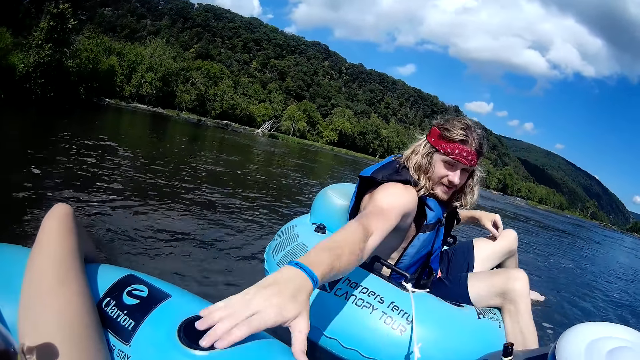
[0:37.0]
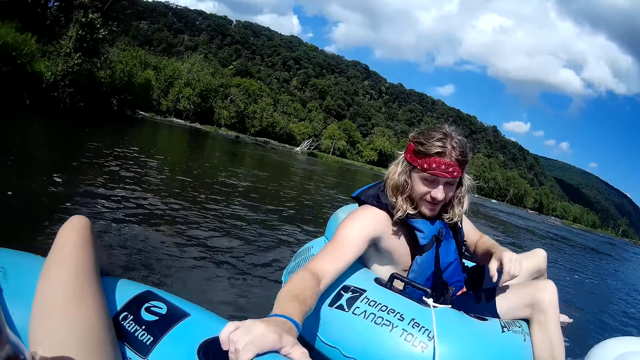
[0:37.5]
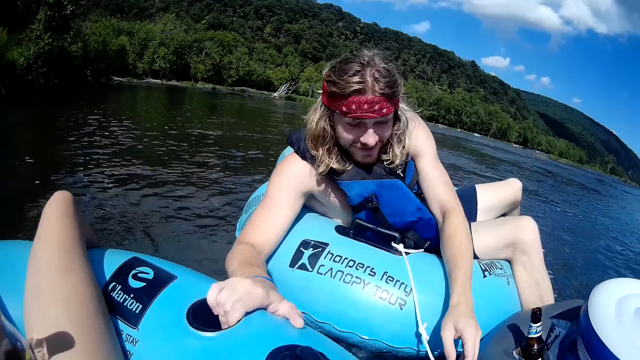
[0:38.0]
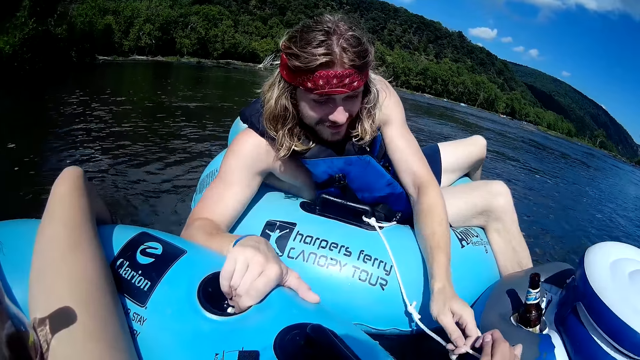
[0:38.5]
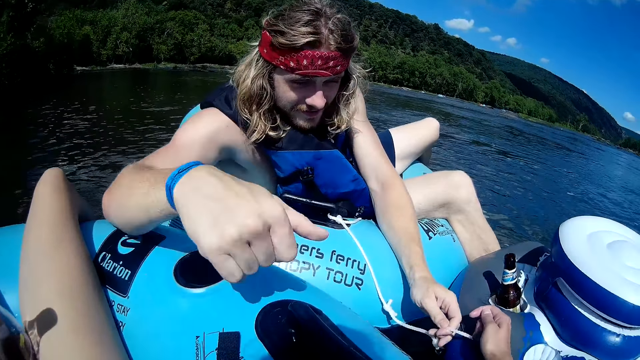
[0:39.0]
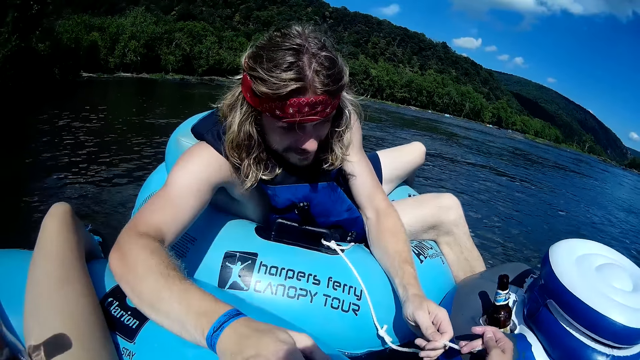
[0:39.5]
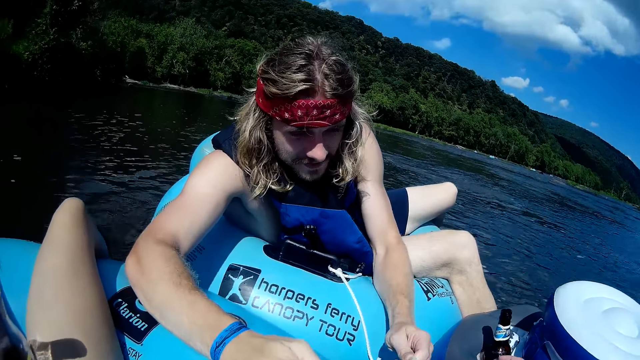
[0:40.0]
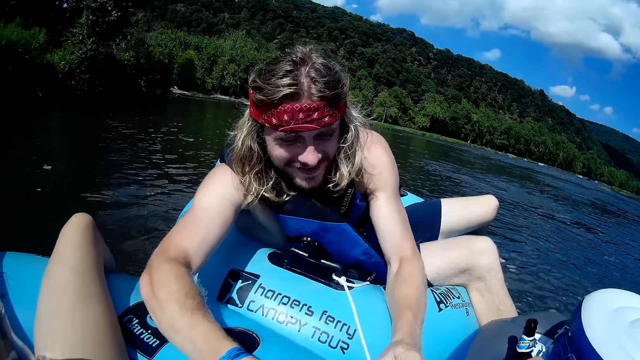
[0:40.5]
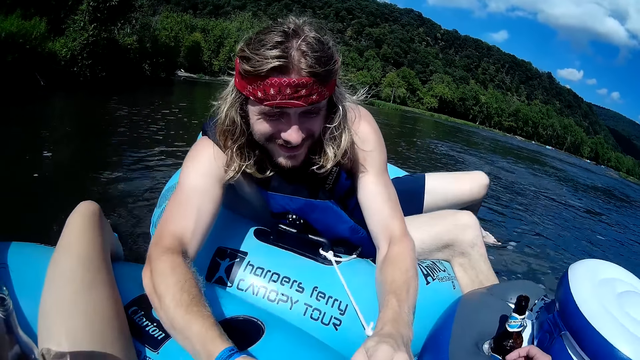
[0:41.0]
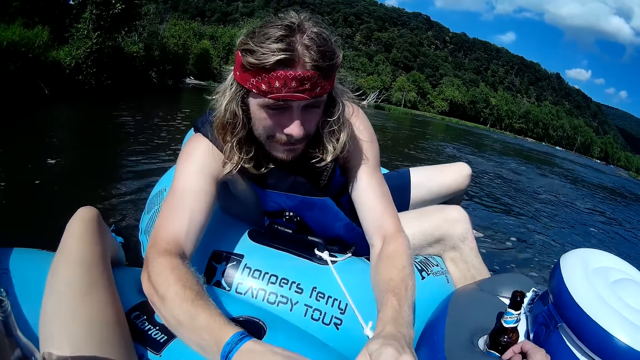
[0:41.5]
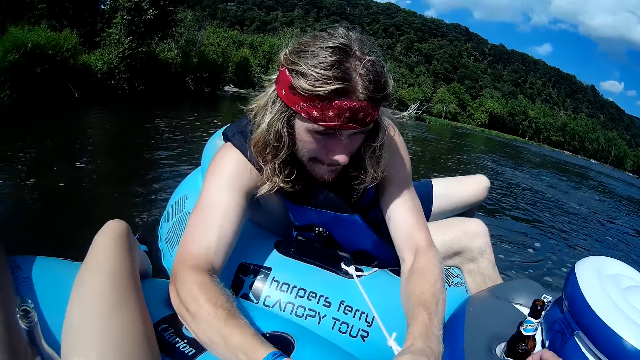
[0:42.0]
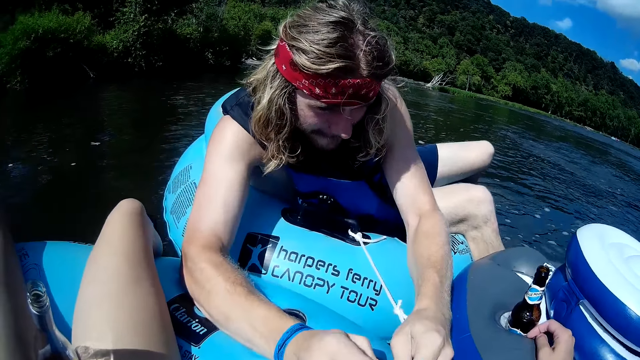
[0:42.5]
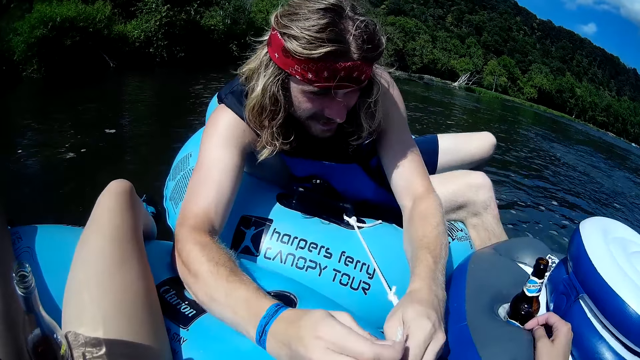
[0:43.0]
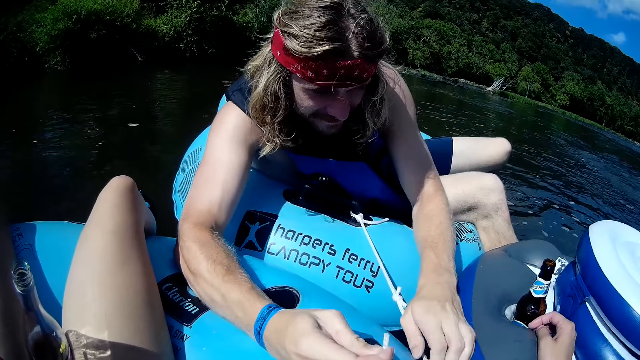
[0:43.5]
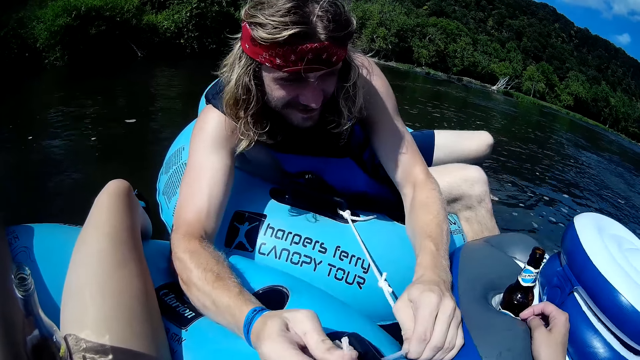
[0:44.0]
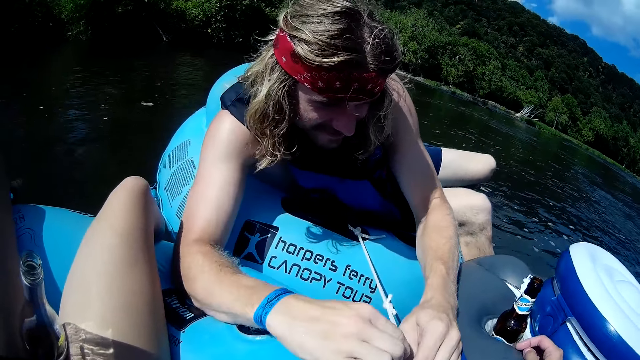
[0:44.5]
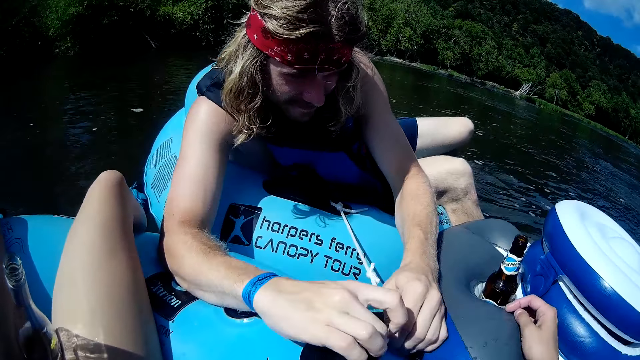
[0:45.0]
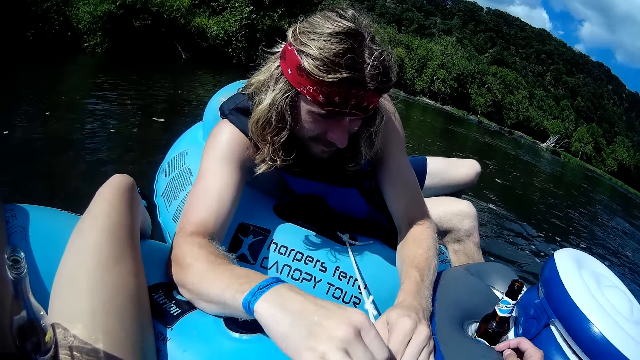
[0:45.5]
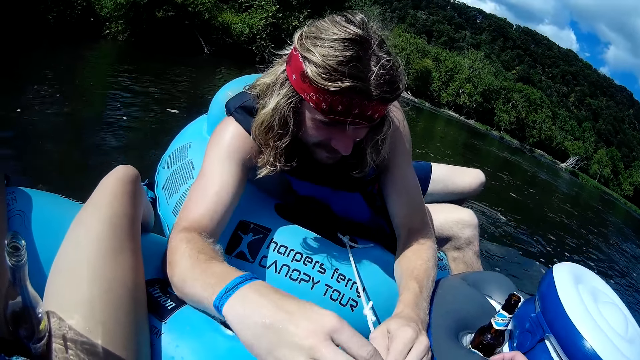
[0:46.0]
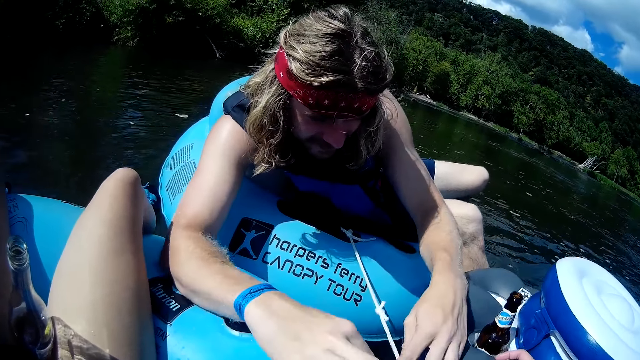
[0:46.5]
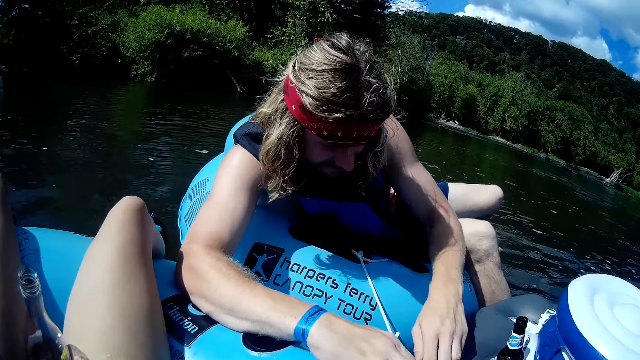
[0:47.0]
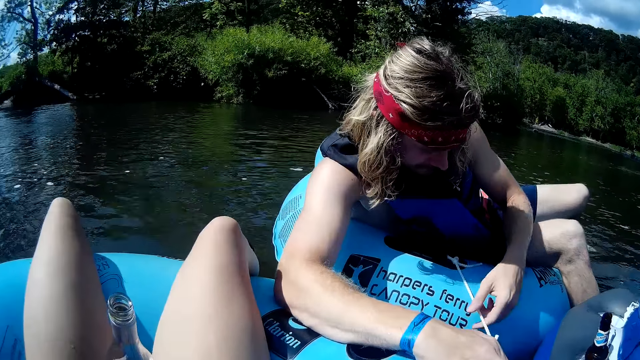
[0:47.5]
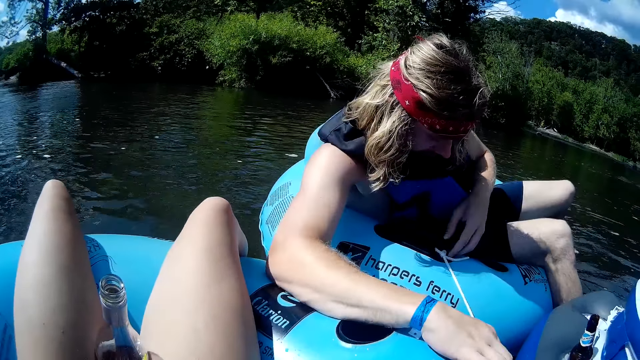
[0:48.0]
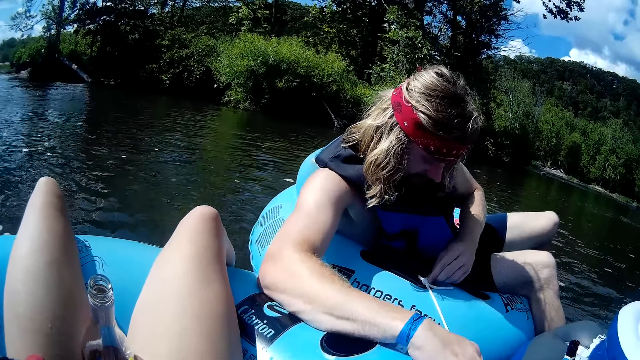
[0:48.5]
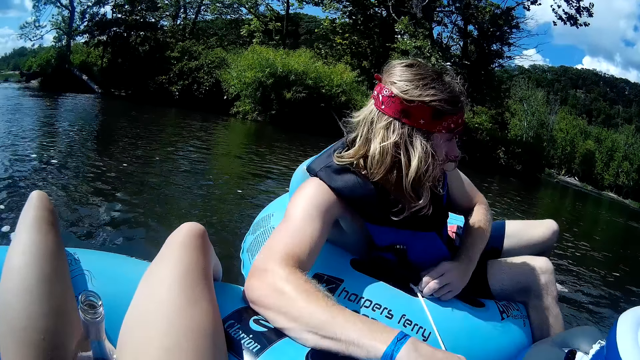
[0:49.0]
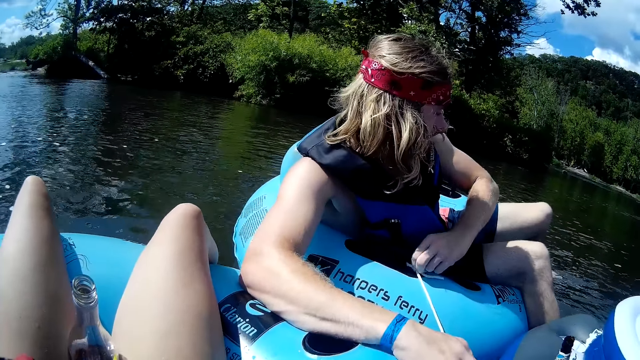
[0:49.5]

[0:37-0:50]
A man places his right hand on the camera wearer's river tube. The man pulls himself towards the camera wearer. The man ties his river tube to the camera wearer's and the third river tube with the ropes attached to both tubes. The man talks to the camera wearer. The man unties the rope and talks to the camera wearer.

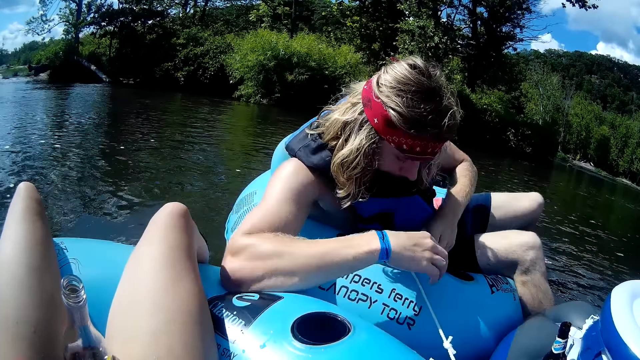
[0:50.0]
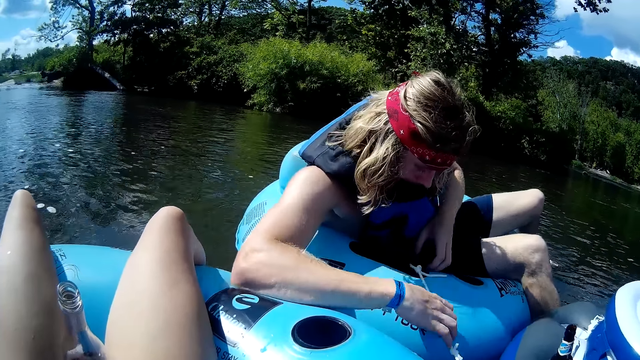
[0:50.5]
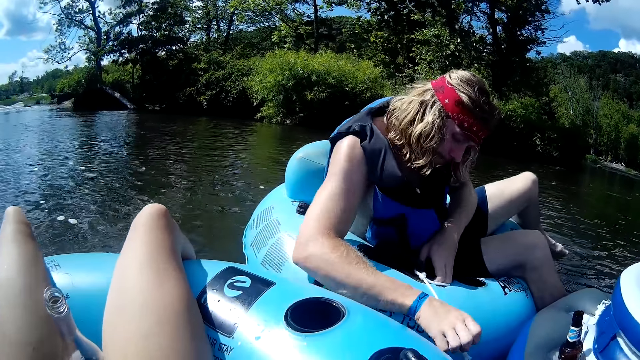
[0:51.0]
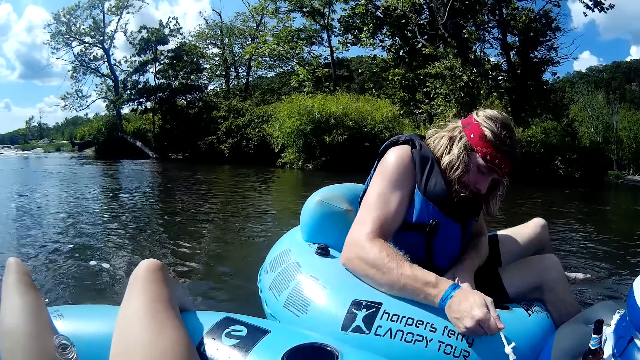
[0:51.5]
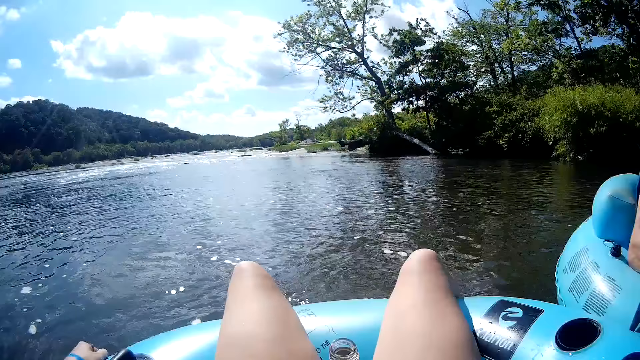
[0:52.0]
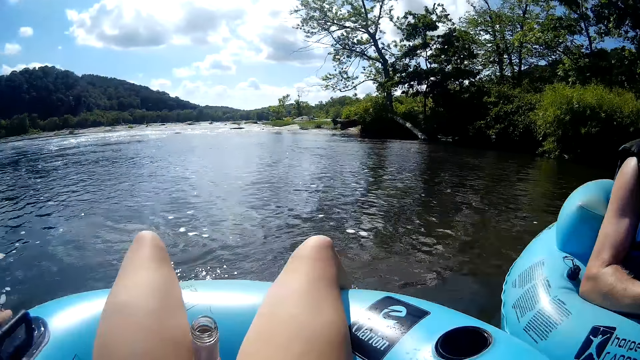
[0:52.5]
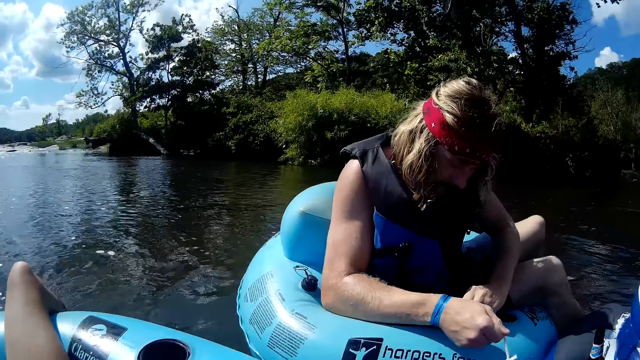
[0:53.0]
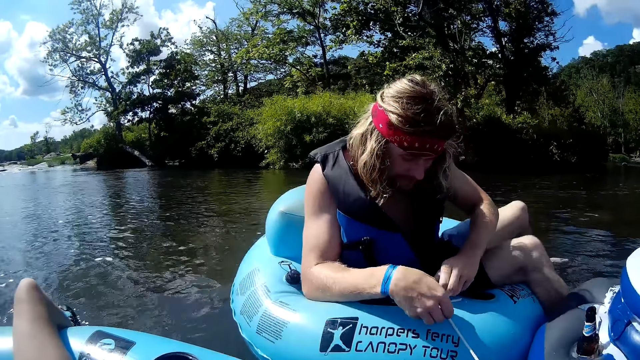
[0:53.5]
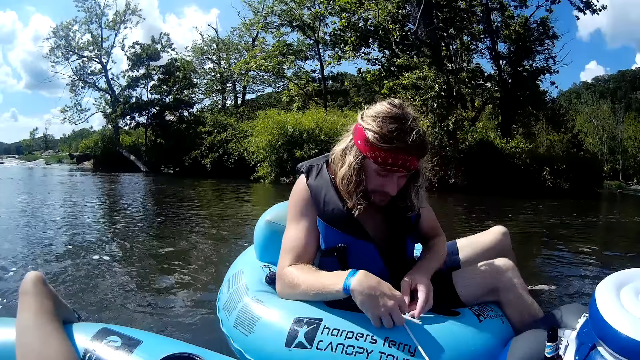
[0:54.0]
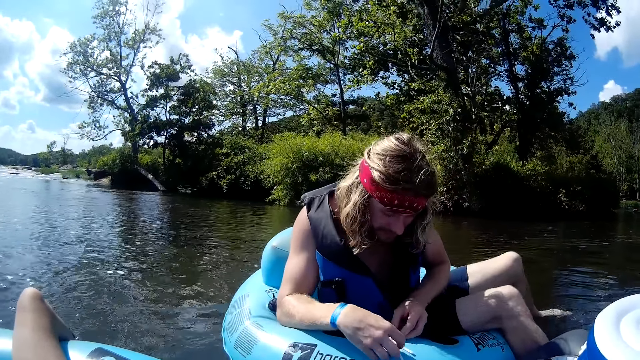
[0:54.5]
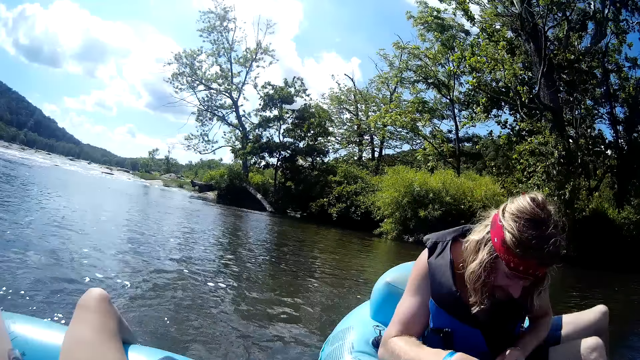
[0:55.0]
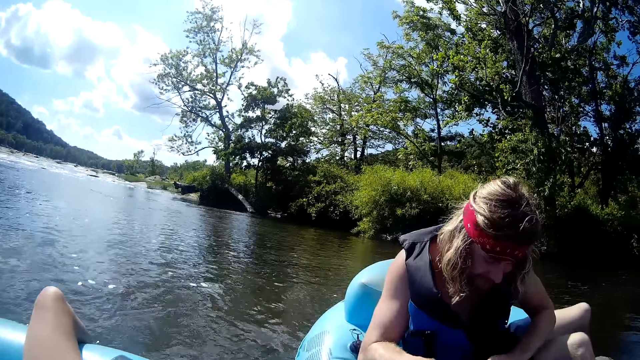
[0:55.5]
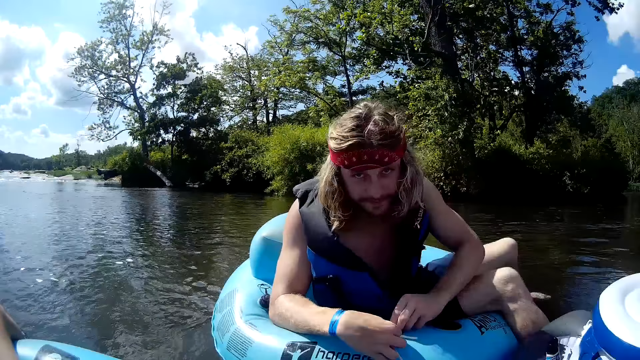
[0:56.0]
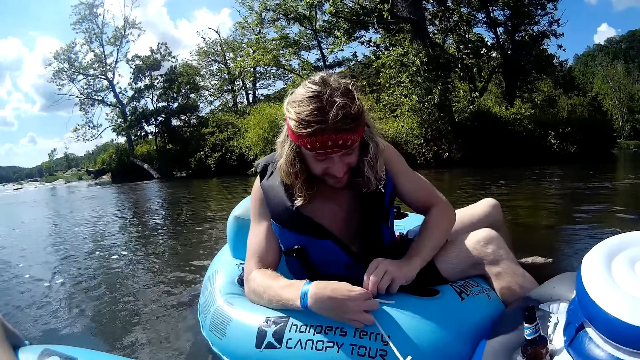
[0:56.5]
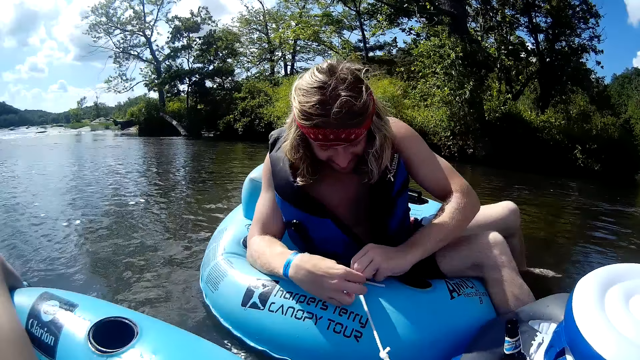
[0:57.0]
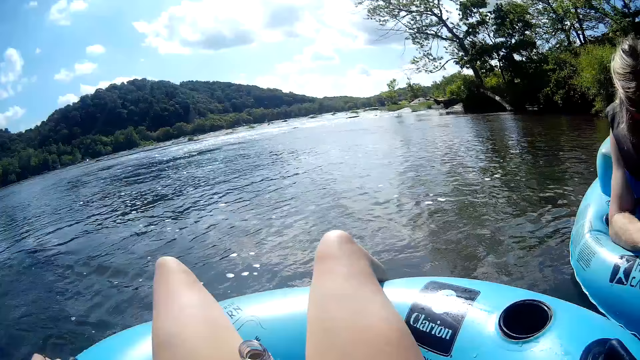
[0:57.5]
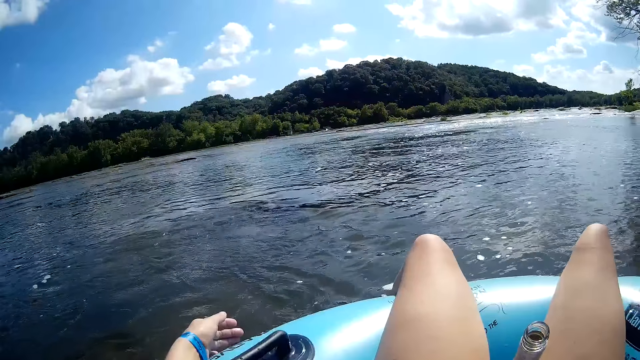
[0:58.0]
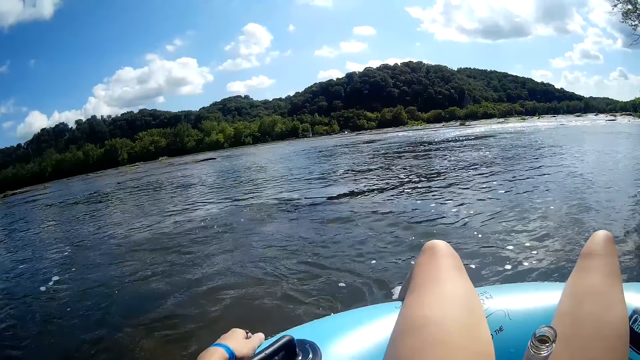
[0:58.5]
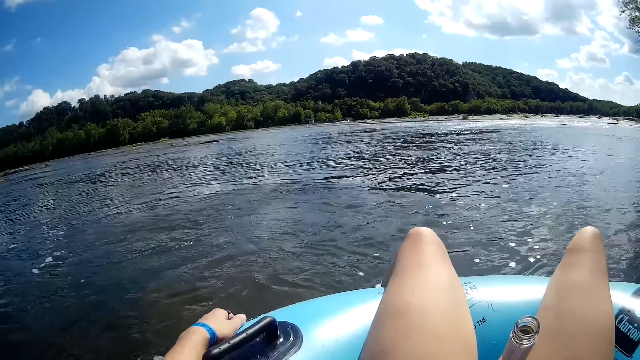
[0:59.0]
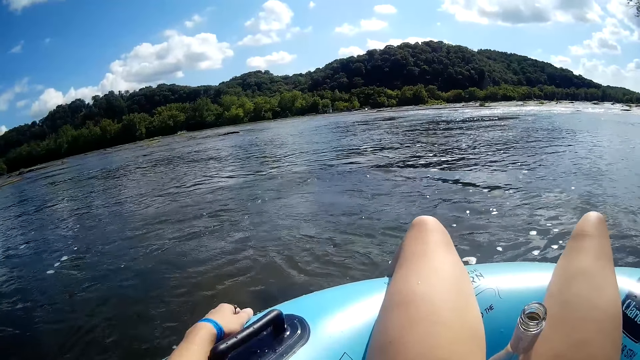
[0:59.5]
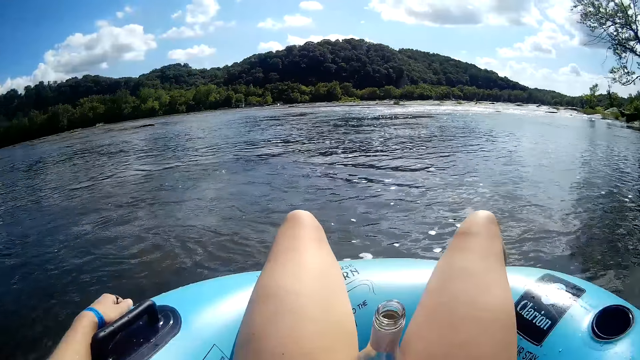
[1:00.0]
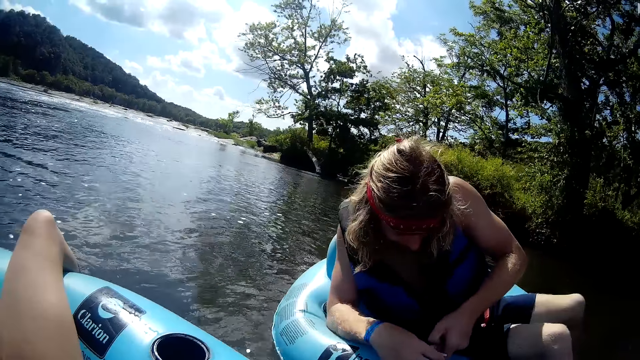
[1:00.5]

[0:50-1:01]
A man pulls on the rope and talks to the camera wearer. The man unties the rope and talks to the camera wearer.
